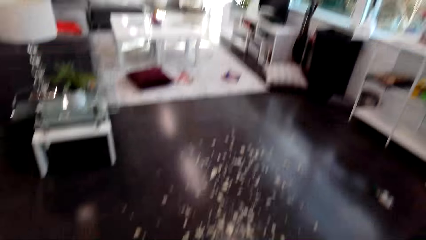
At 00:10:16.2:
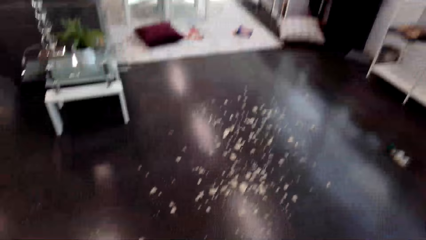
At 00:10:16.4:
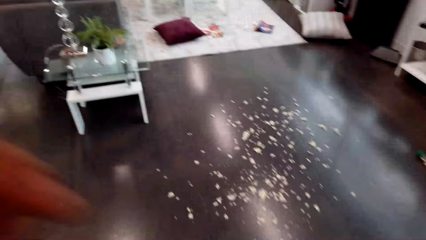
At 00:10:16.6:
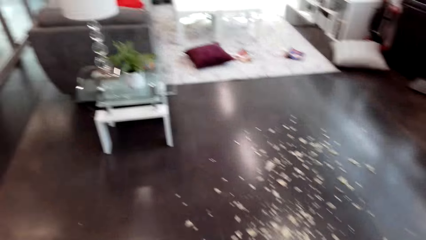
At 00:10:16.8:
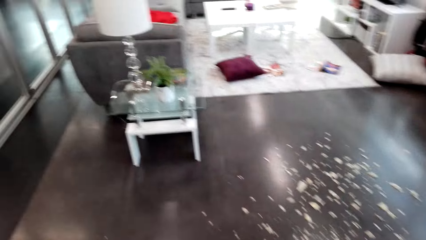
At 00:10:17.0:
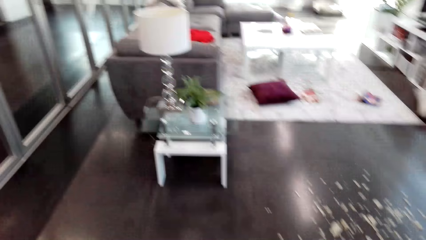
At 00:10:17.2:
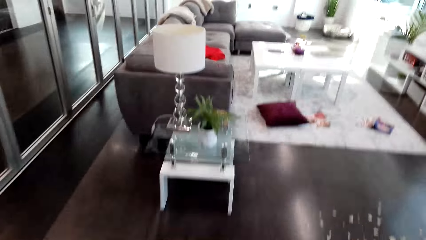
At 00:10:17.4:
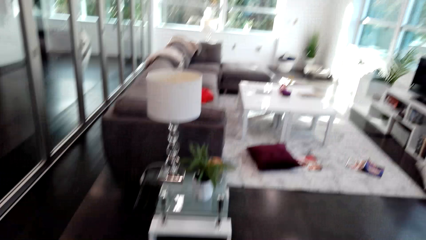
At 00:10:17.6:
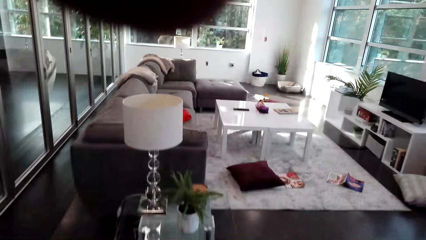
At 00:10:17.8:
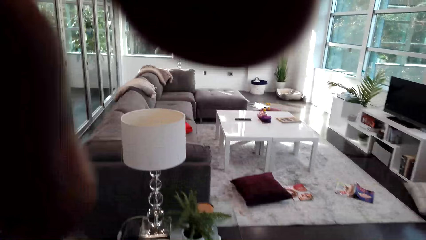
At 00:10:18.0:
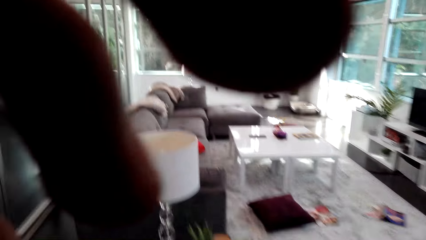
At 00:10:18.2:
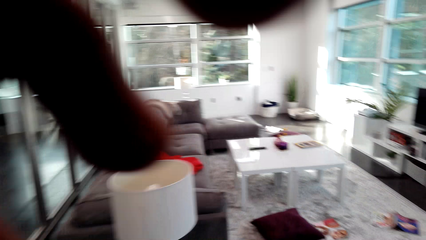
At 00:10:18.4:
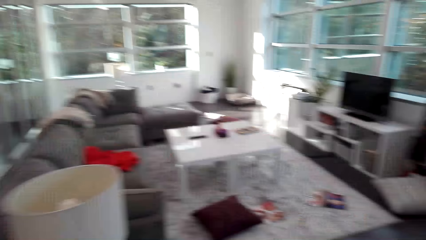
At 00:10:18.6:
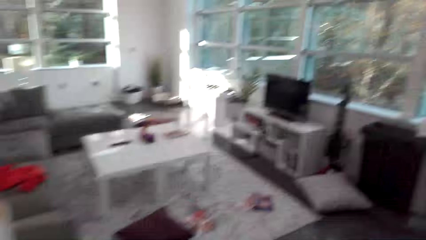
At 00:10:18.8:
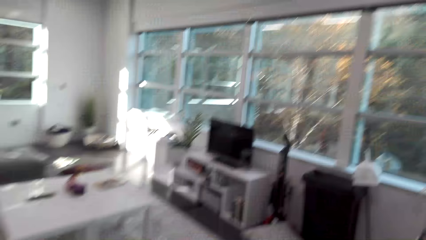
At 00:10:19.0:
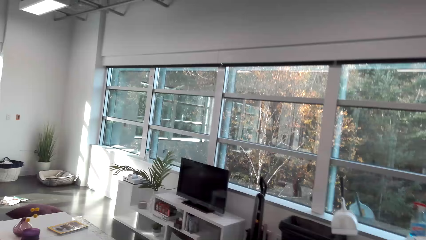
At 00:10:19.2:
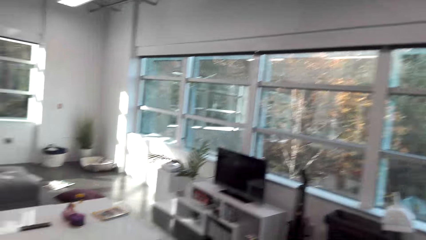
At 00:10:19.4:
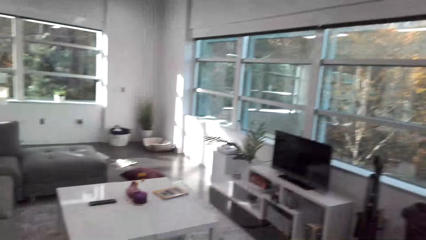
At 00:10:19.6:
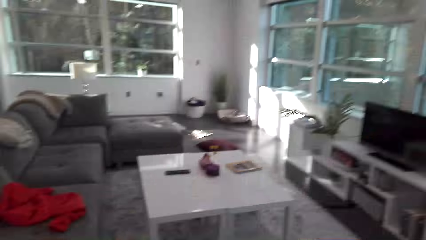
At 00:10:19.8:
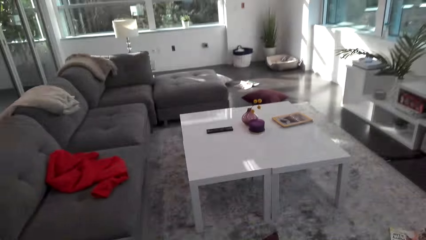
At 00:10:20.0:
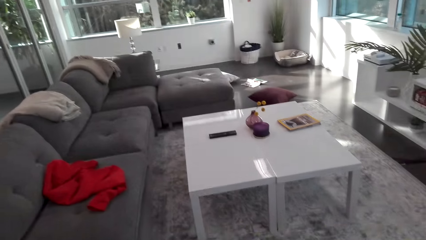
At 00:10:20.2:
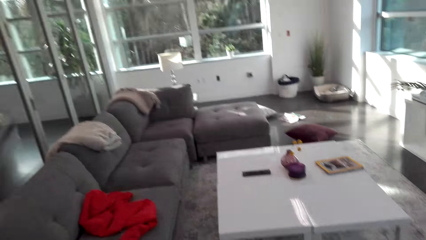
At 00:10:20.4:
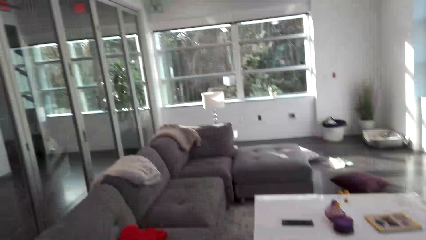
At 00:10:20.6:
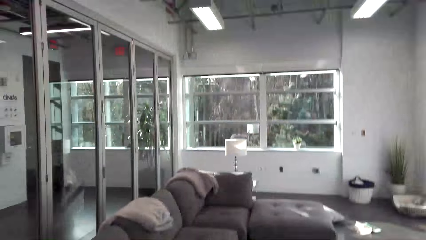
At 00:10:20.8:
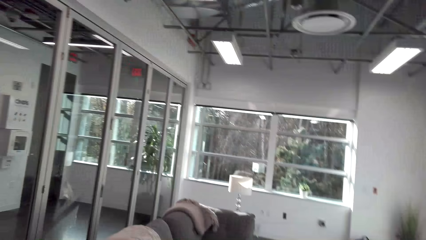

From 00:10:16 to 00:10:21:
The camera wearer walks in the house.

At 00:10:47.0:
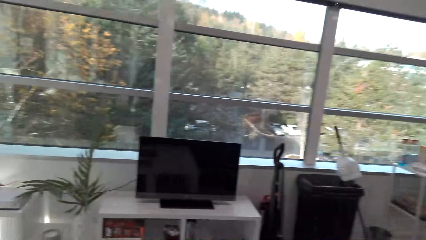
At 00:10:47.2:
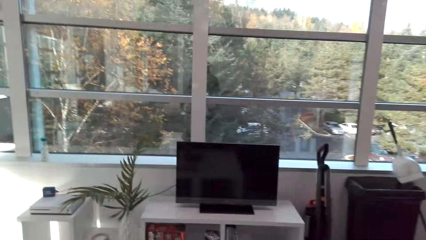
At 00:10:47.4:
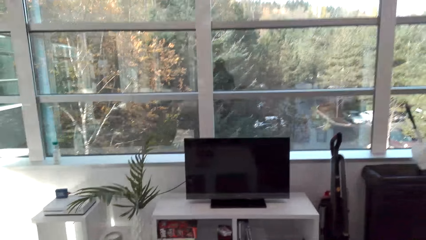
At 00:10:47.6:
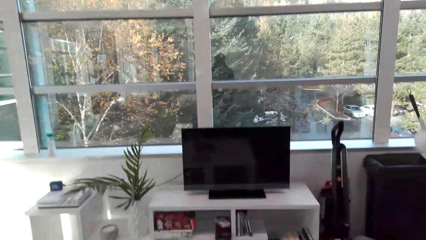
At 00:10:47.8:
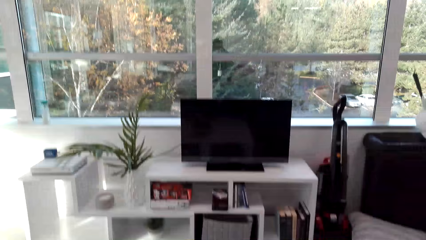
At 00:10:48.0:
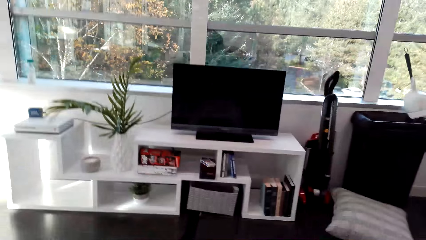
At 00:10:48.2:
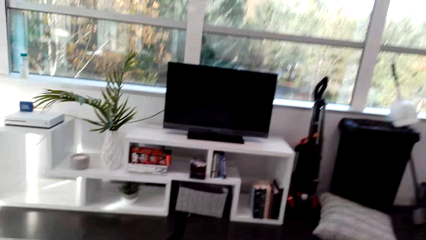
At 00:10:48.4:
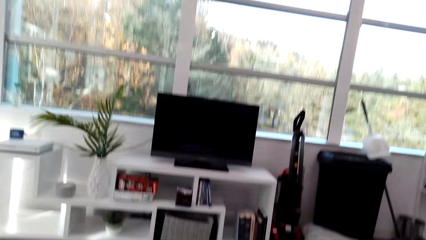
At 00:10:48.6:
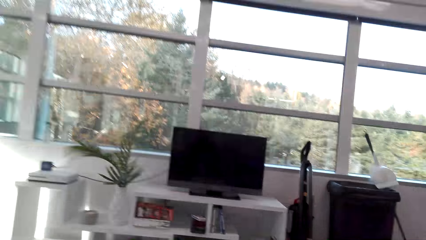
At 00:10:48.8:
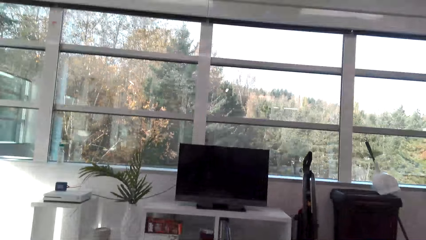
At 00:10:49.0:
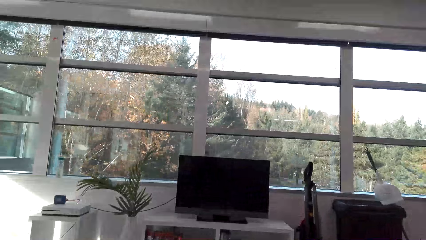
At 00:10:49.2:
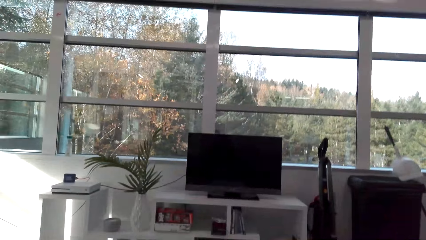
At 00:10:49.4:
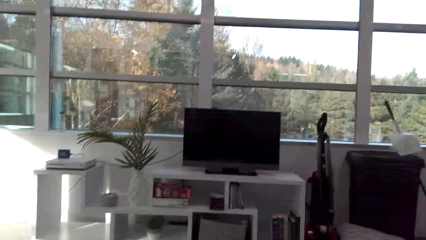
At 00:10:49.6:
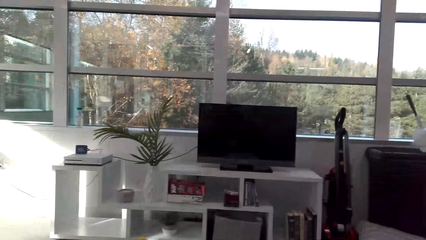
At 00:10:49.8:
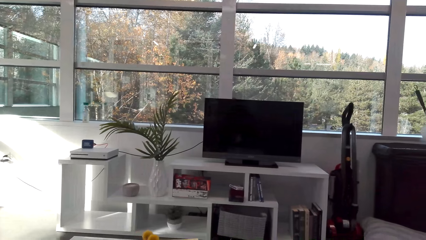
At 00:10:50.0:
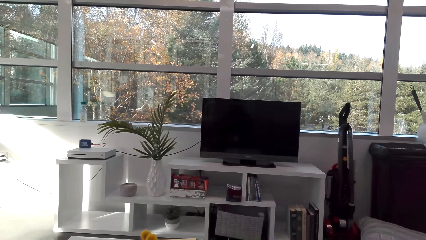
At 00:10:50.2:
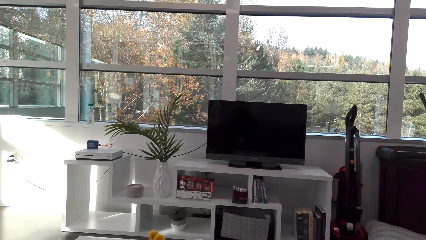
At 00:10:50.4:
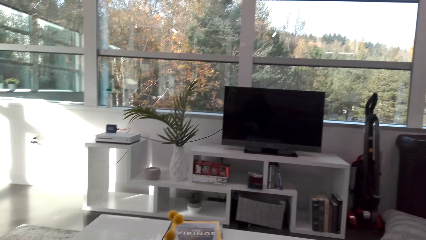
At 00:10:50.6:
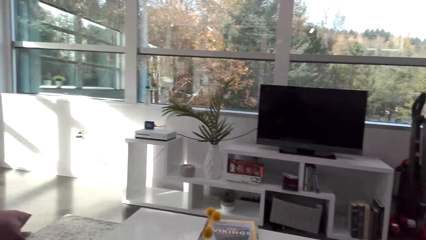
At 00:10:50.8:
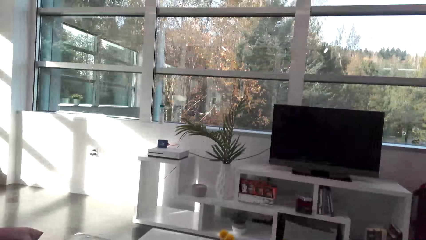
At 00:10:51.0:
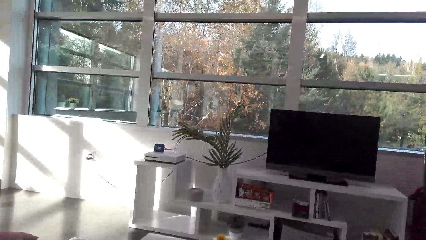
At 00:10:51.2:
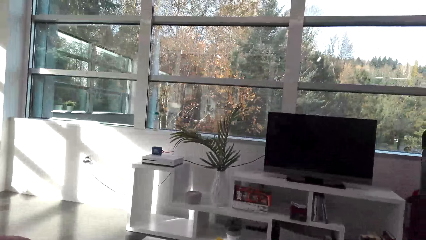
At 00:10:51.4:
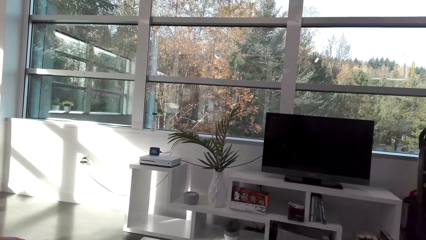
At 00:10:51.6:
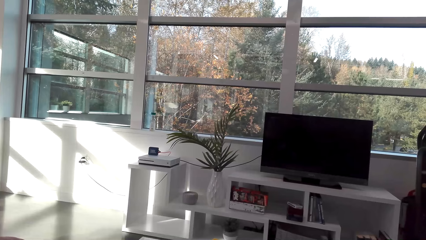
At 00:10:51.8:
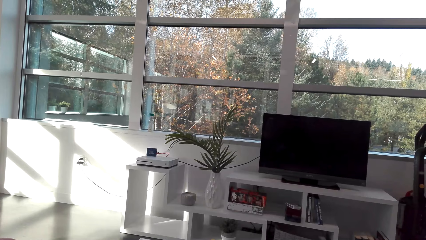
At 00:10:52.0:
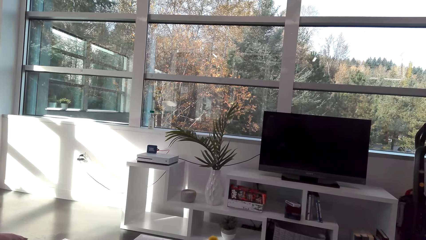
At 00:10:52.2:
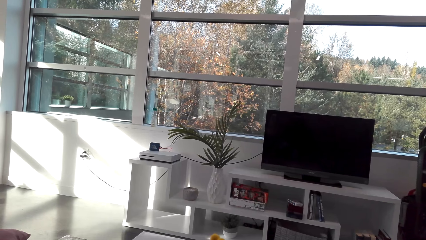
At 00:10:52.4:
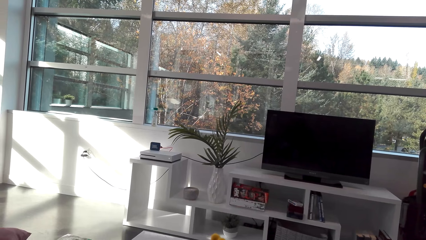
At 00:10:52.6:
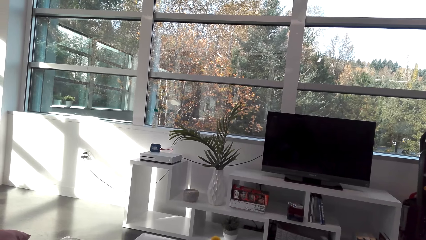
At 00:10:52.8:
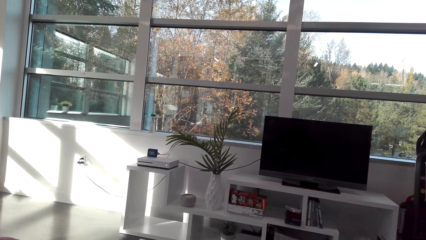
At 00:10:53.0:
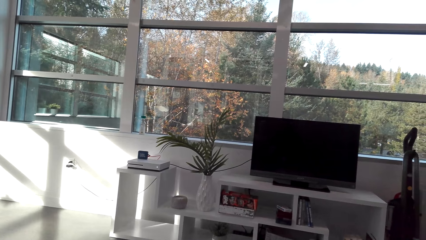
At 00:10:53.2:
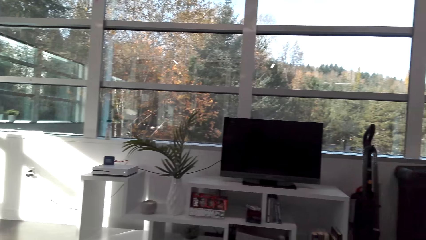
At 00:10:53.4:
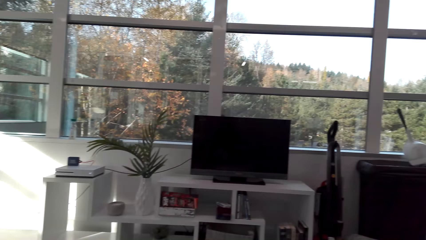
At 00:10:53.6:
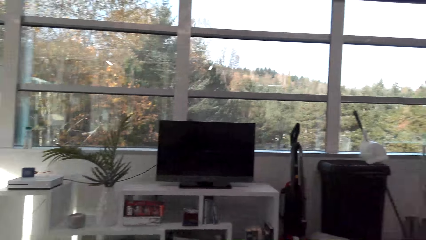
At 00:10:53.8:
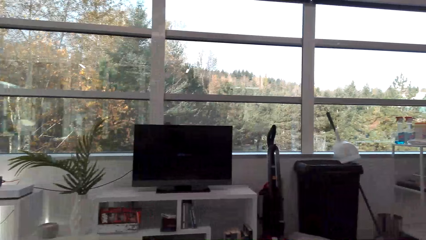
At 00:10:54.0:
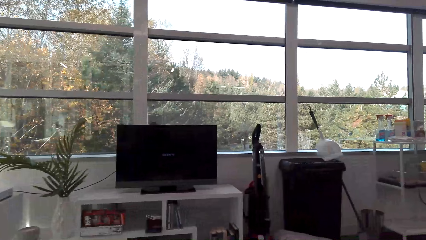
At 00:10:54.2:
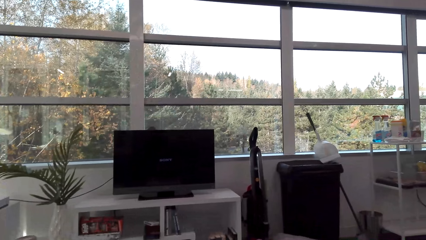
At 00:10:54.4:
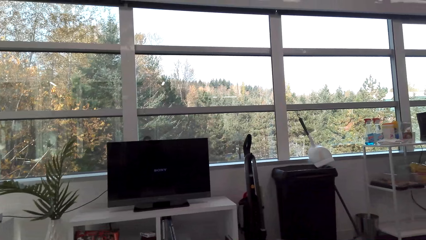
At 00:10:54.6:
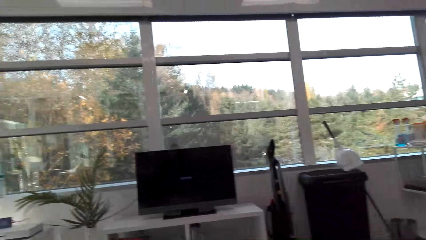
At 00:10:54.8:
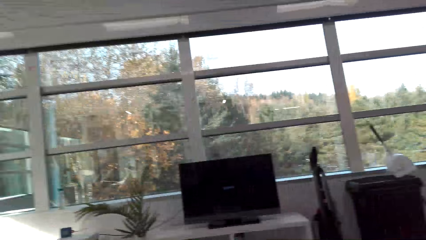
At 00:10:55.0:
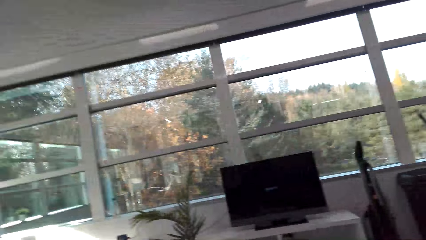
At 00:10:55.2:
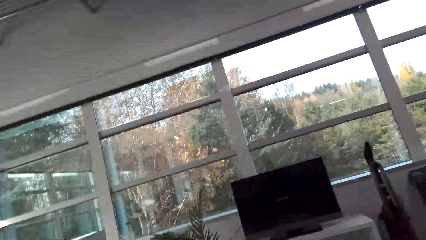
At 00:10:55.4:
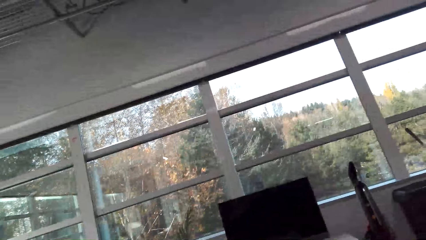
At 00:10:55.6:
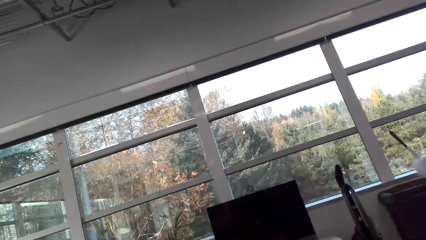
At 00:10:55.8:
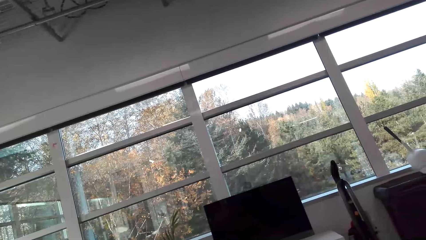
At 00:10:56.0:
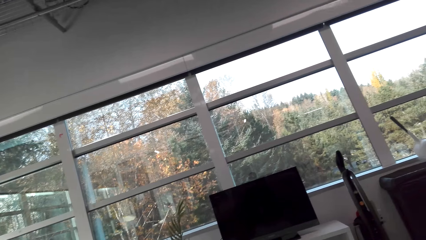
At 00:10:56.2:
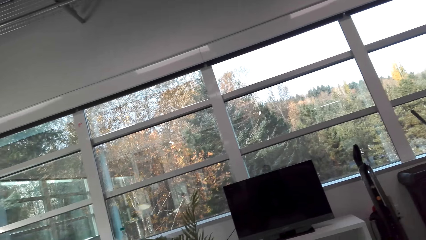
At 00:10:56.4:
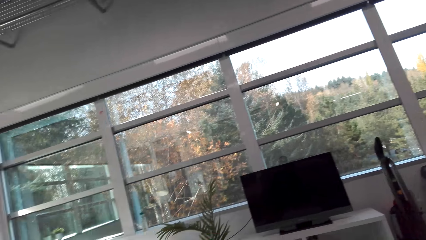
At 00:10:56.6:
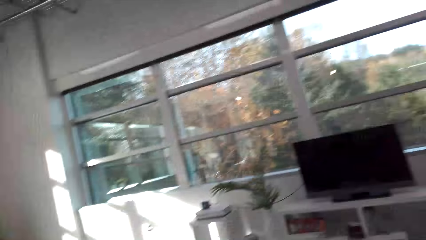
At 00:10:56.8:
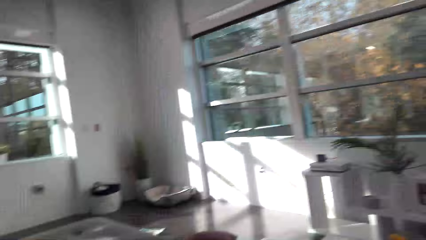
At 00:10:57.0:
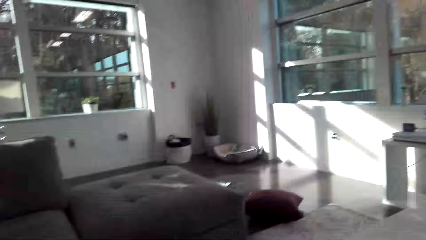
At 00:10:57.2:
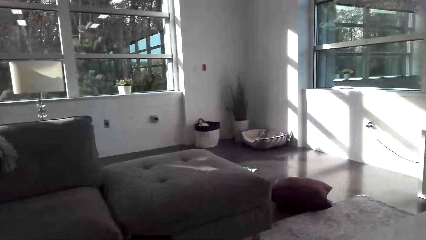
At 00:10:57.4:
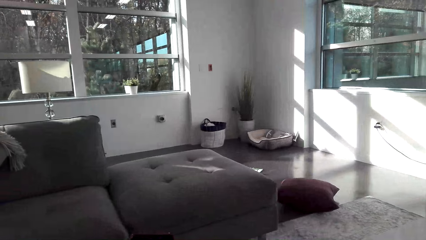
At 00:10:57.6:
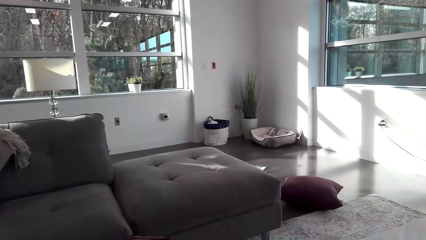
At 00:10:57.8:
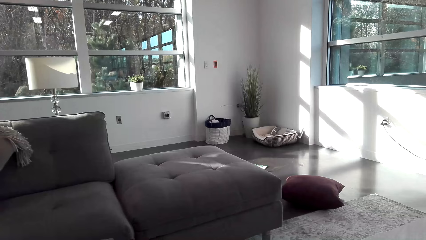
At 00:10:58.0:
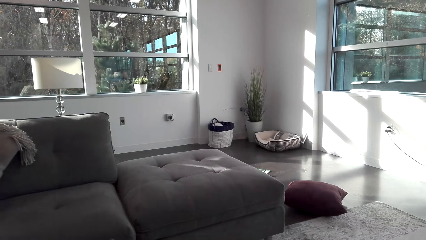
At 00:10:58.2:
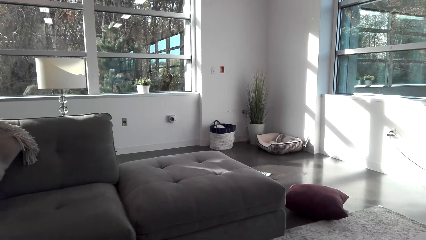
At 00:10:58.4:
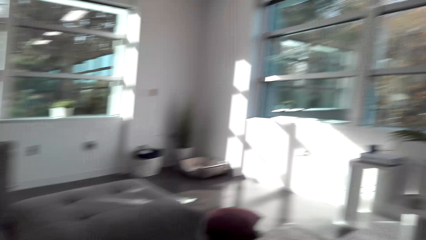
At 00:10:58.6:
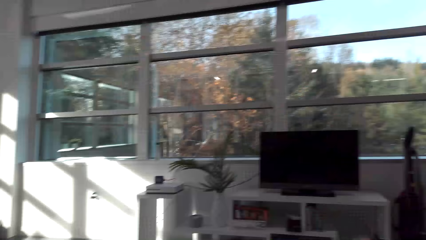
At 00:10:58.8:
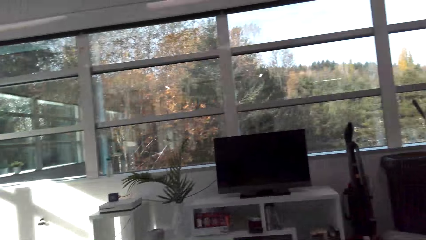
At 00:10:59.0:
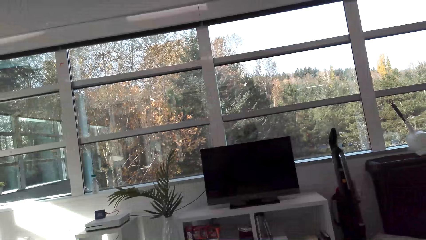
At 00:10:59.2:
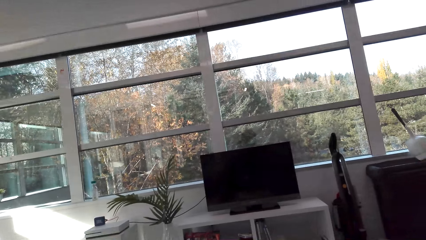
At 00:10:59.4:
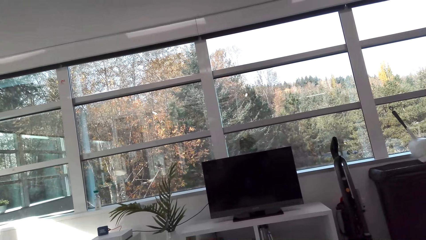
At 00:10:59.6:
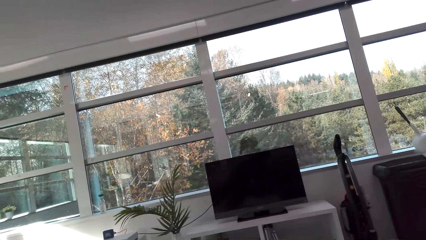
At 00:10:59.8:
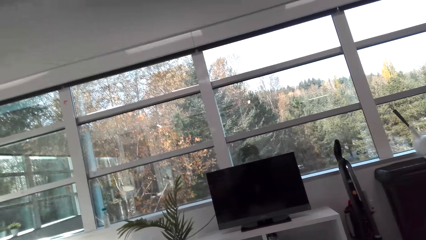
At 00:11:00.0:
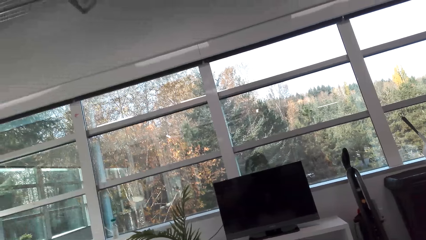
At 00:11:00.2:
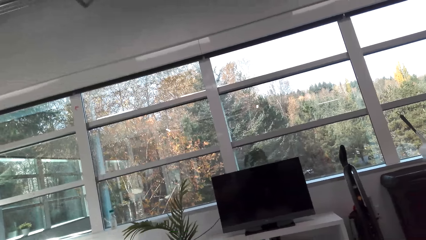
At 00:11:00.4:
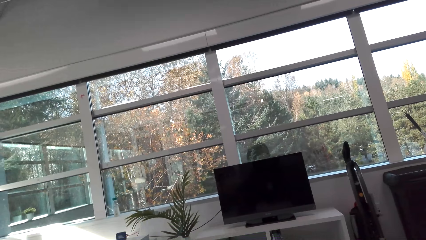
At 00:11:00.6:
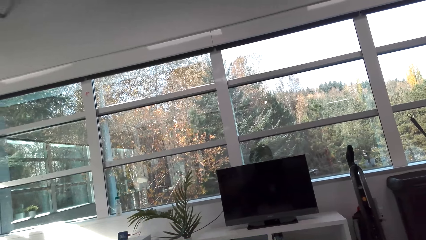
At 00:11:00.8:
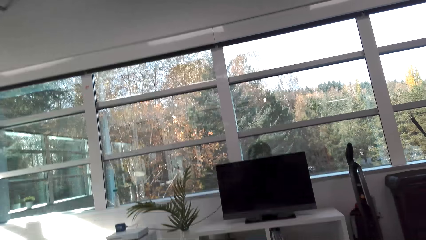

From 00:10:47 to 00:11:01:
The camera wearer sits on the sofa.
